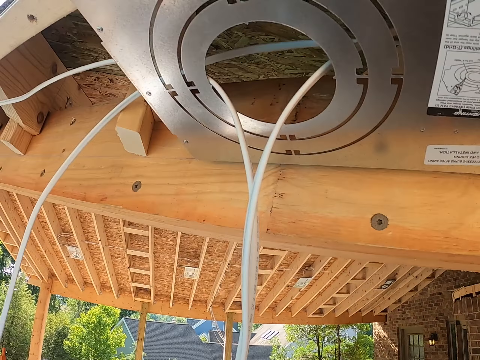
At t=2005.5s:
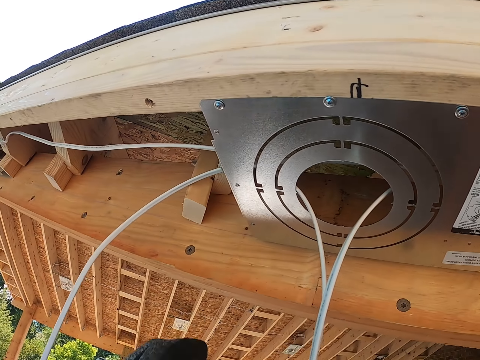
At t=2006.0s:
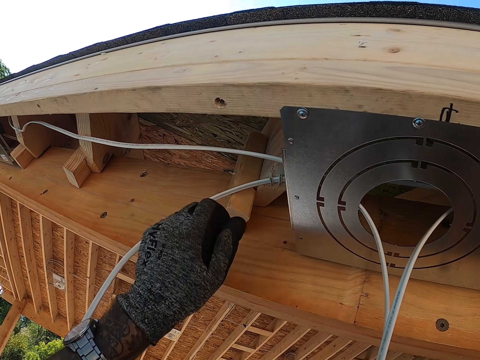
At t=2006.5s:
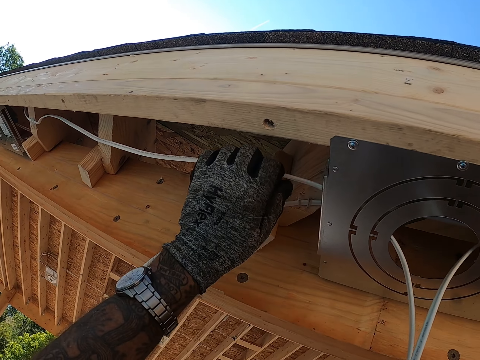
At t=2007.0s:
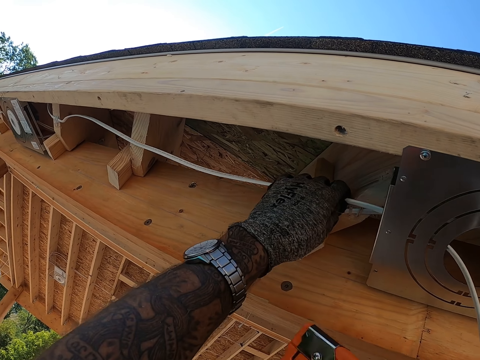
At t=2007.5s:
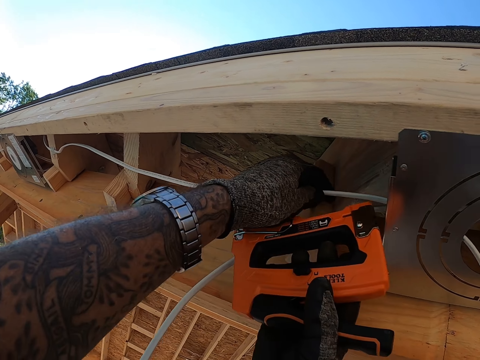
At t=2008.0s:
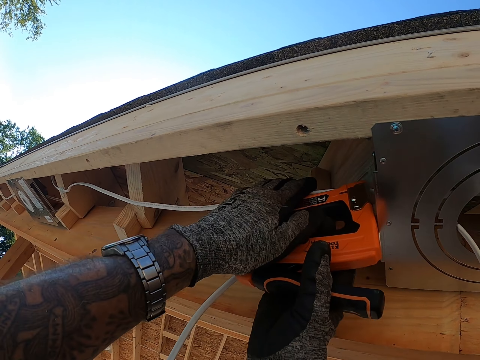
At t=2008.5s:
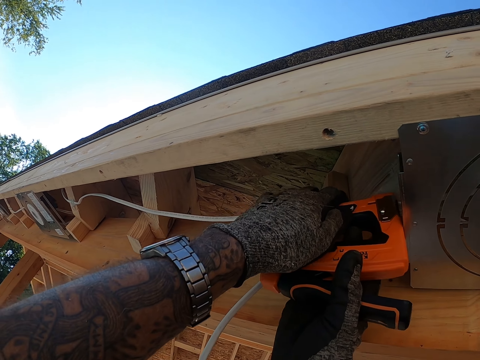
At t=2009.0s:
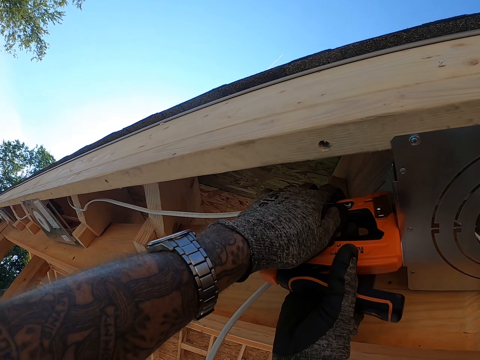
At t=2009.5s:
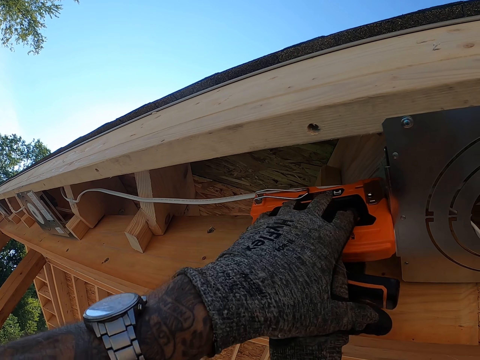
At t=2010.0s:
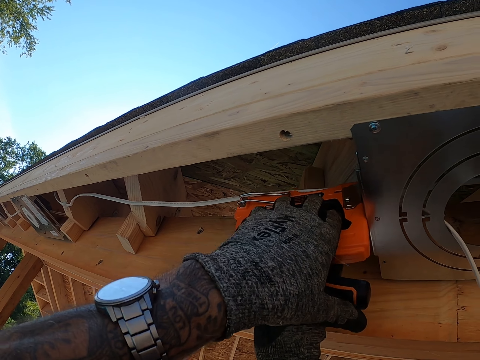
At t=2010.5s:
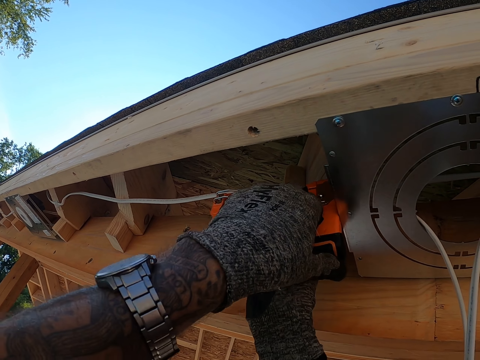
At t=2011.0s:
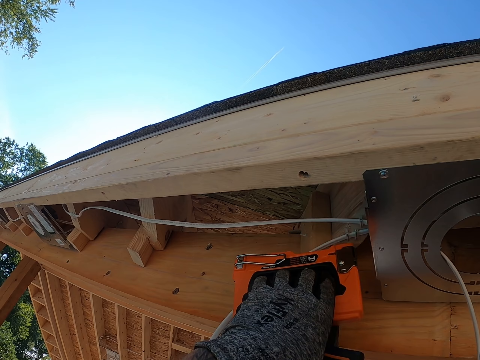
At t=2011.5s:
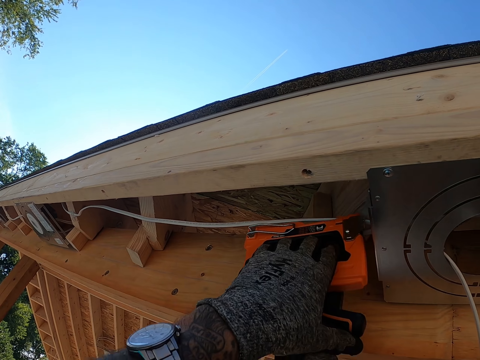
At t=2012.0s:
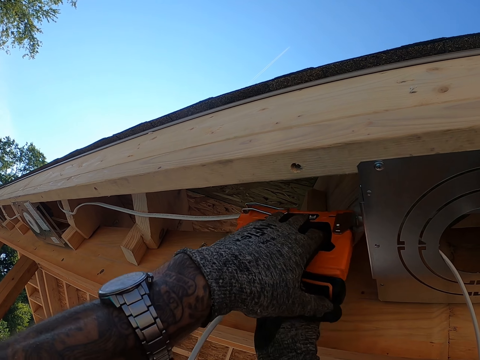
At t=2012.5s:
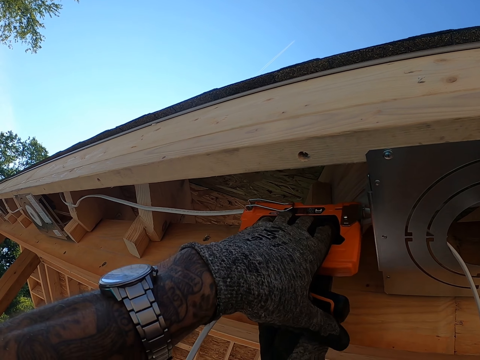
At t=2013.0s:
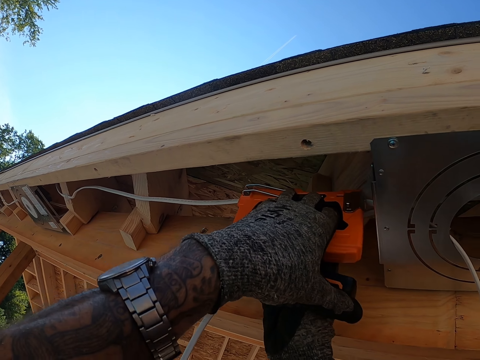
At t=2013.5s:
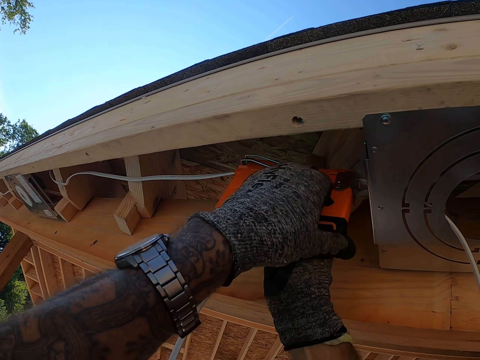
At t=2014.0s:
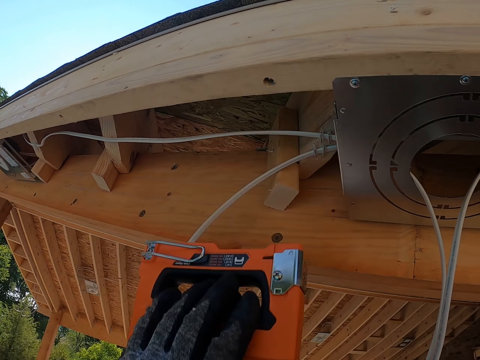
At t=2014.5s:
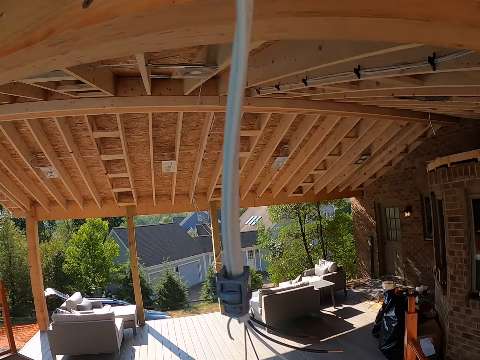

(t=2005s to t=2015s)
The camera wearer moves around. They hold the cable. They adjust the cable. They staple the cable.

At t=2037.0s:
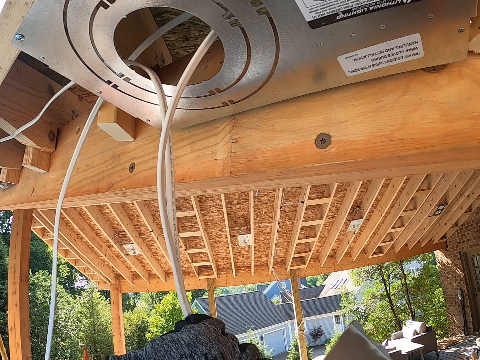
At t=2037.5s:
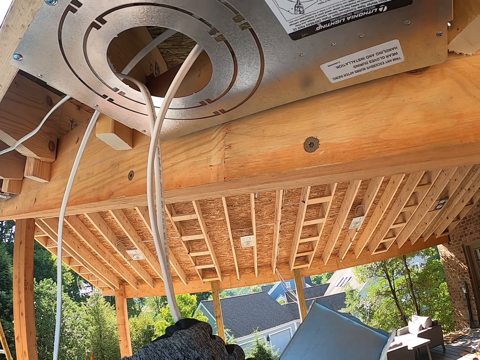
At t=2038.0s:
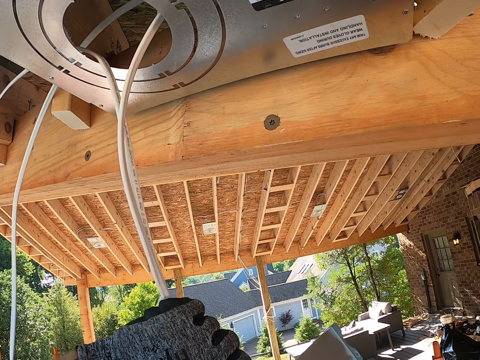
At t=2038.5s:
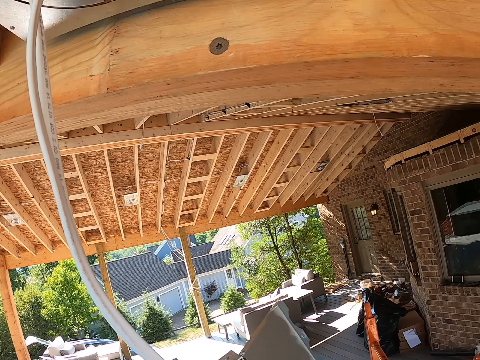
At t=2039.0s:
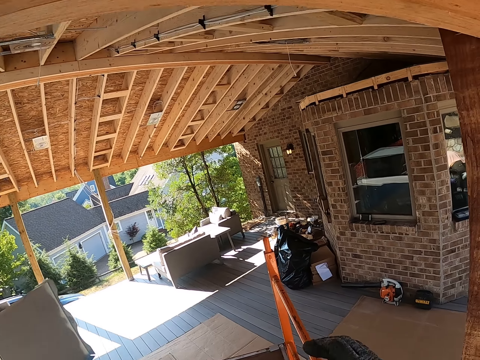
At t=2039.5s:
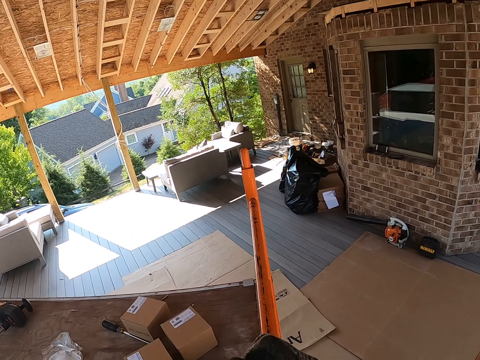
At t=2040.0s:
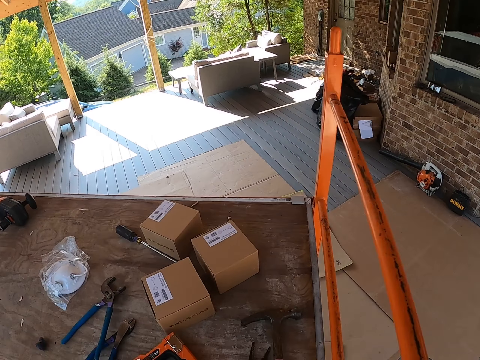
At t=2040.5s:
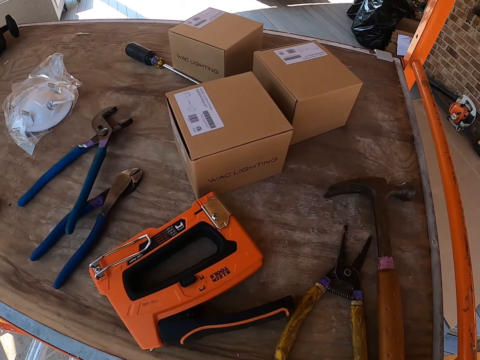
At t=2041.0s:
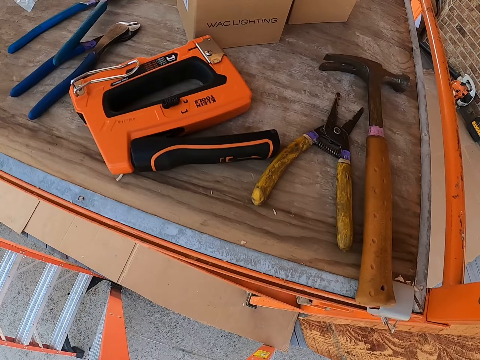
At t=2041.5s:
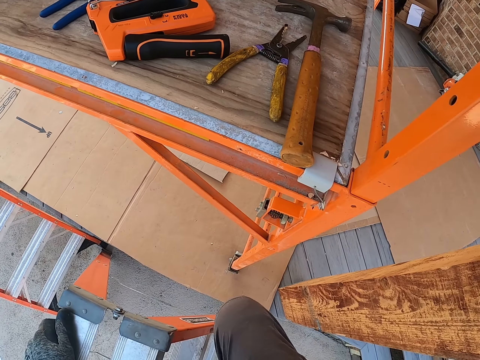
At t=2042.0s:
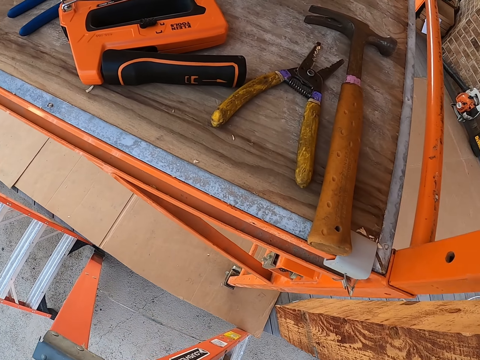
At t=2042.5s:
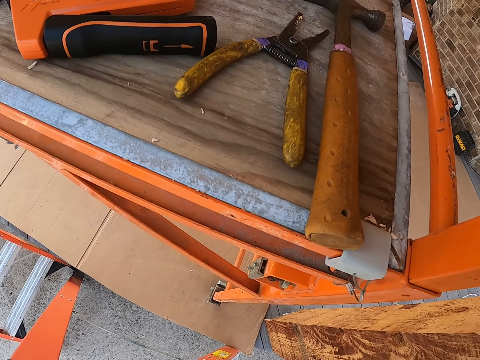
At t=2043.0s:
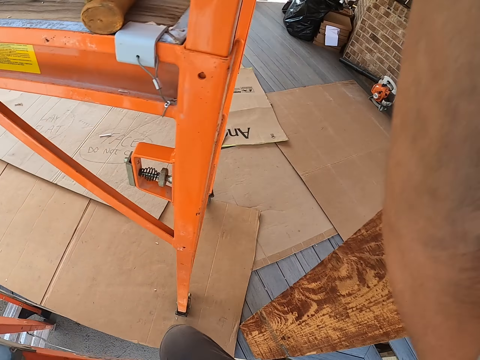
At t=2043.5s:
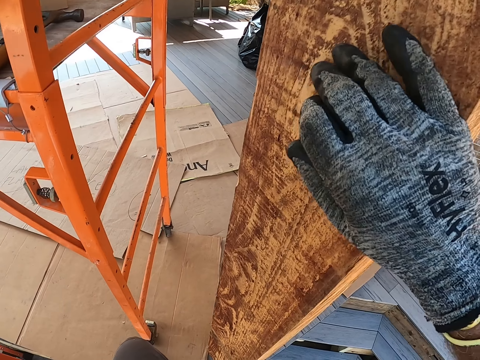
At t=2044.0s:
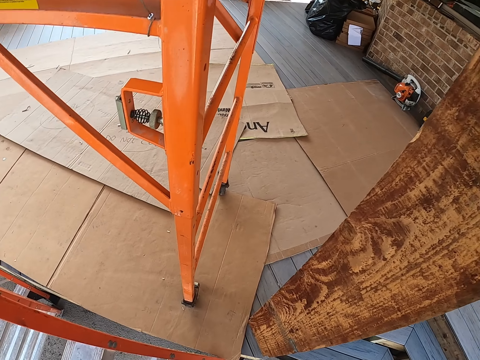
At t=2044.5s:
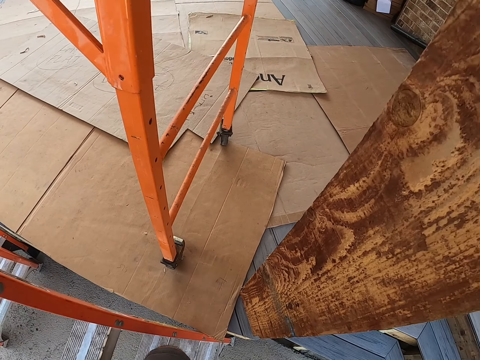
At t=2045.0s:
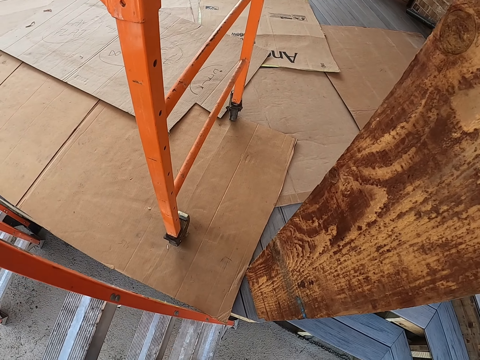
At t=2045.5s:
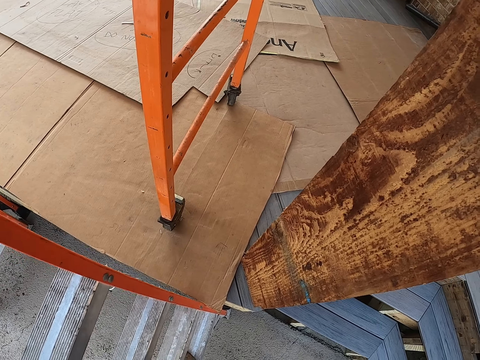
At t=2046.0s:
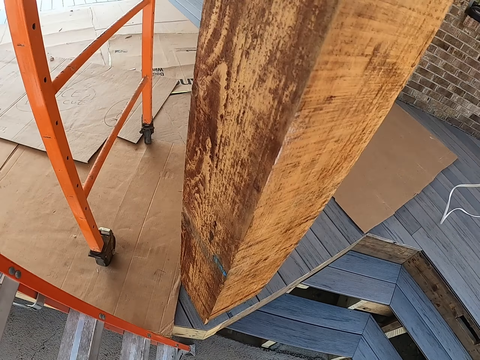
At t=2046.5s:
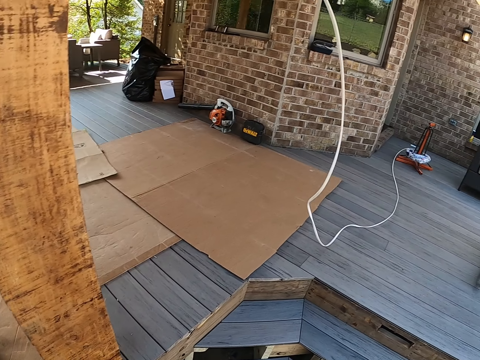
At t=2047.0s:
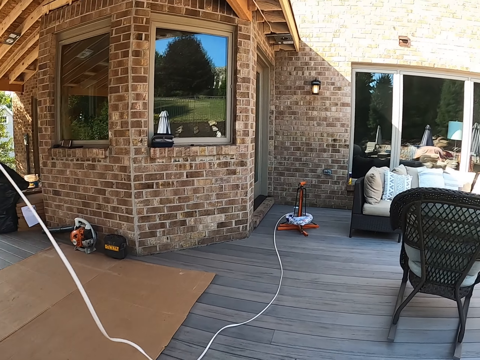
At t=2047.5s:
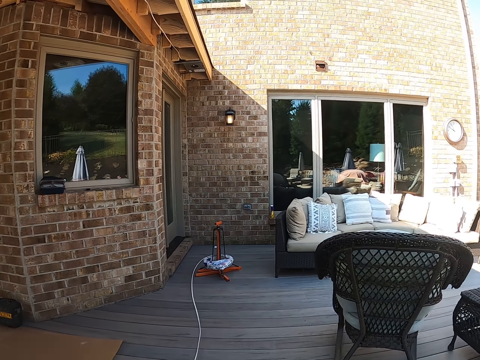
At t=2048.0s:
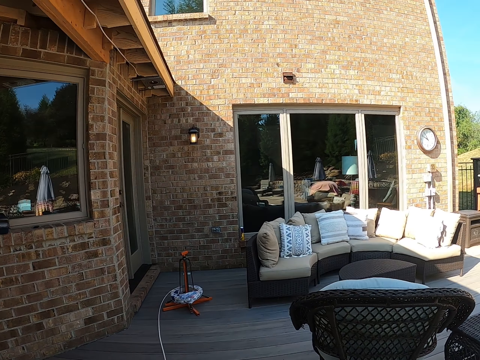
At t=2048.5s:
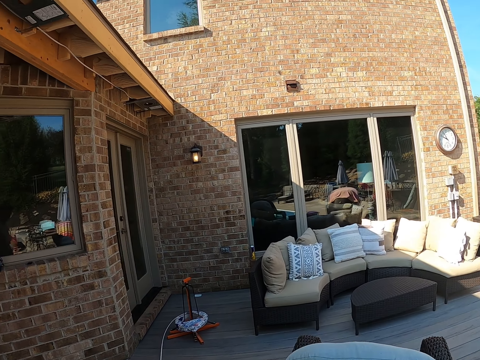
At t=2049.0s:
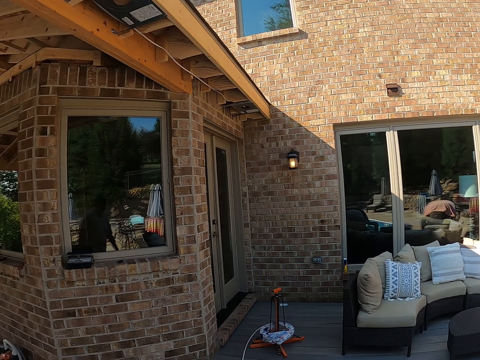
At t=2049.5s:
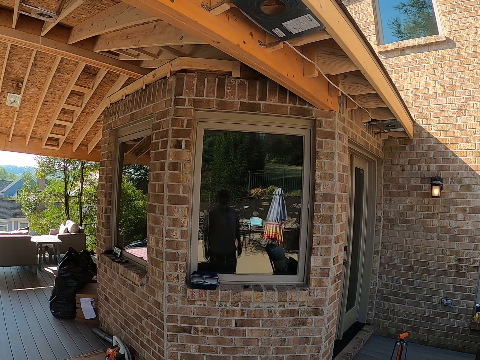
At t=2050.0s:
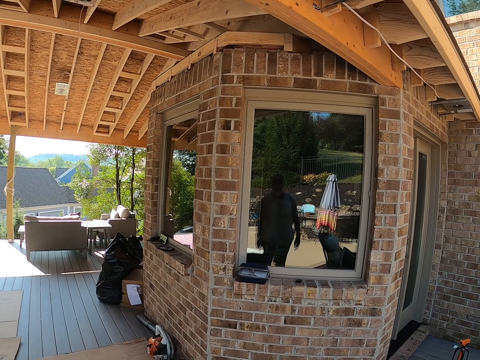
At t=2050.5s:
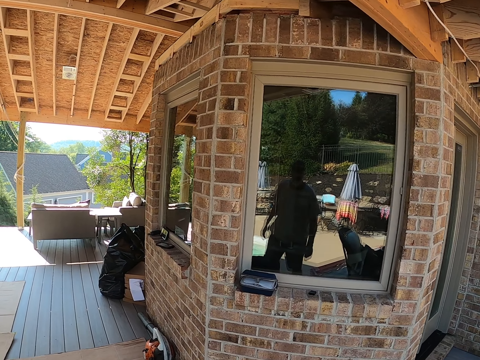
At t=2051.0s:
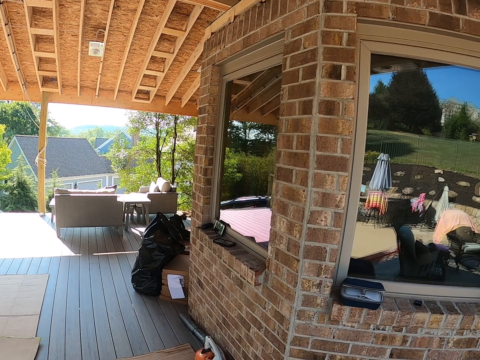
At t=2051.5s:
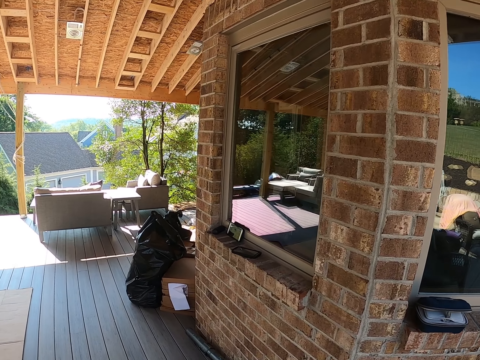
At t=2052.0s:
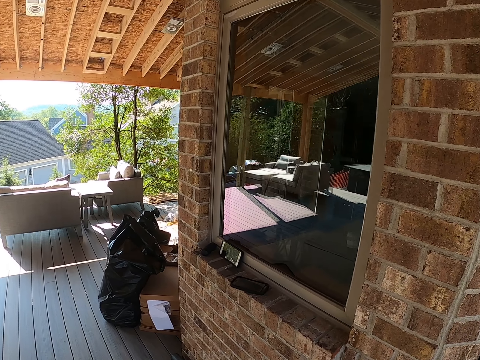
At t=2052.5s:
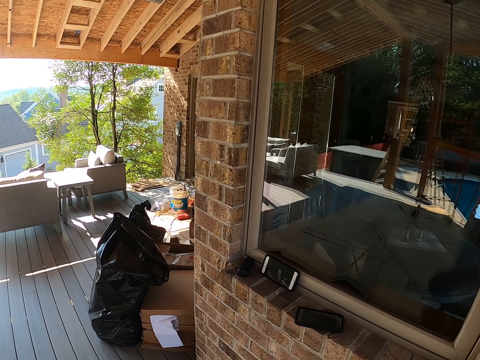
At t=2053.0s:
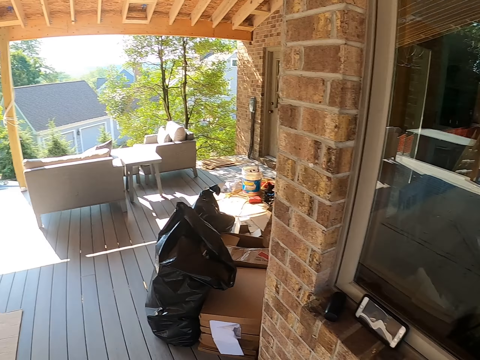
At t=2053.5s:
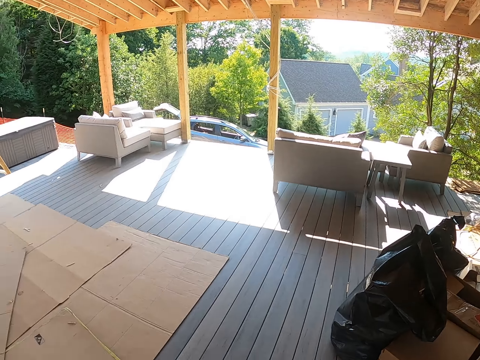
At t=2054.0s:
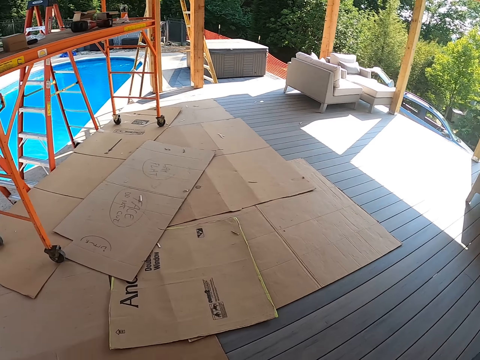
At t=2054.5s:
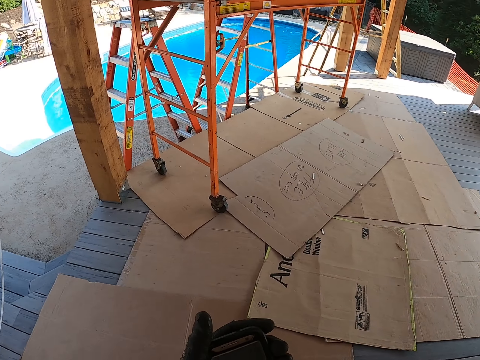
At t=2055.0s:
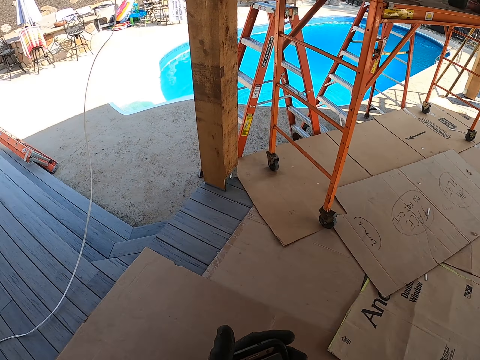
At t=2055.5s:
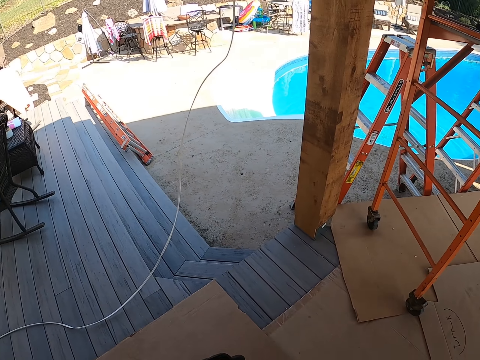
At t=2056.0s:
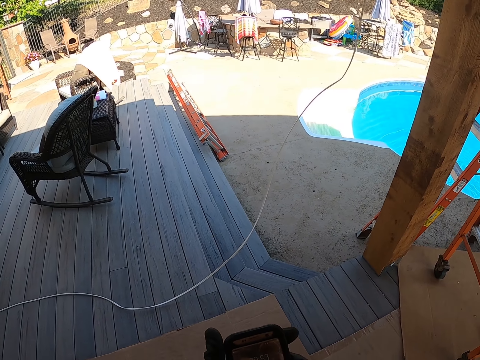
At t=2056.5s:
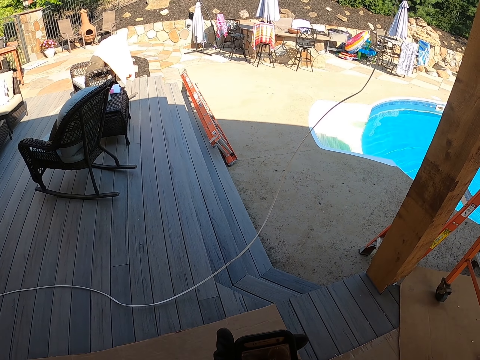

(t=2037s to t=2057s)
The camera wearer moves their hand from the cable. They look around. They hold the wood. They touch the wooden pillar. They climb down the ladder. They walk around the compound. They operate a phone.
